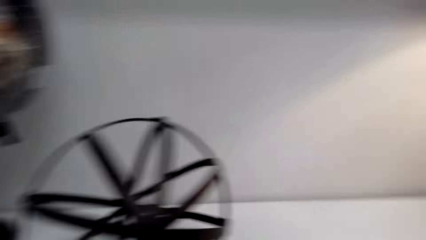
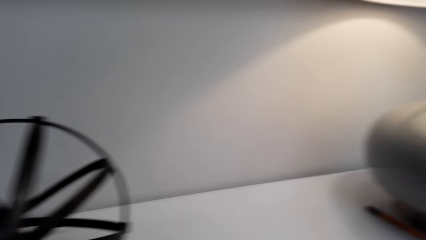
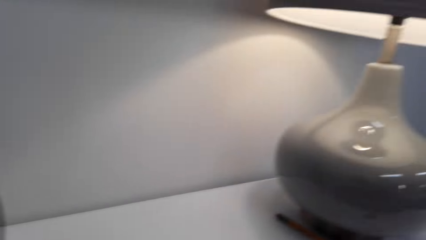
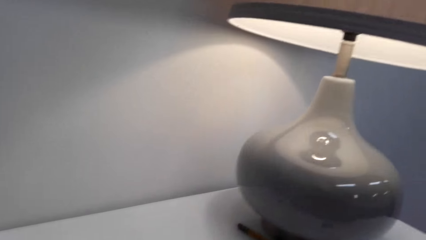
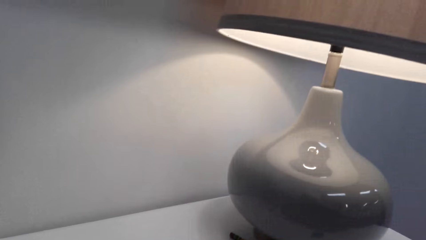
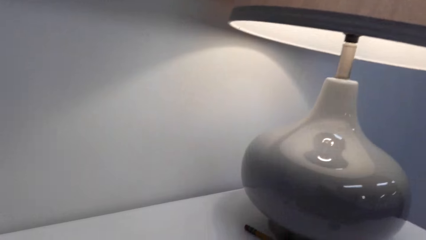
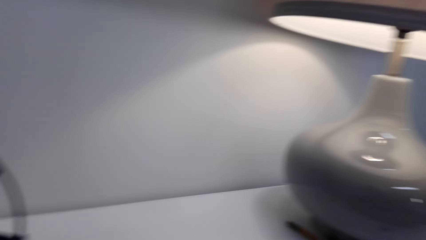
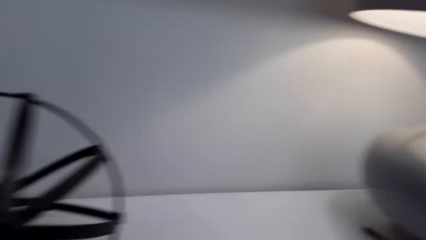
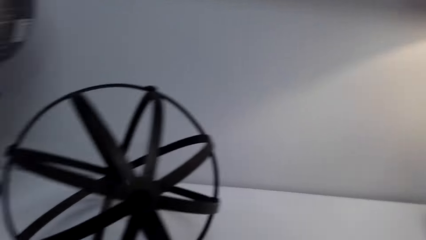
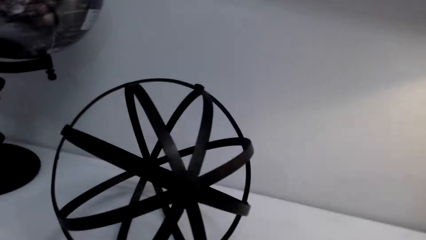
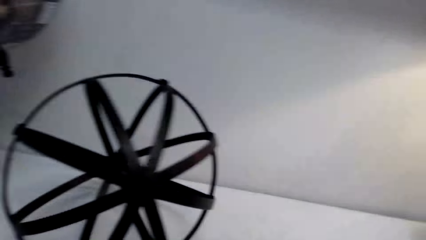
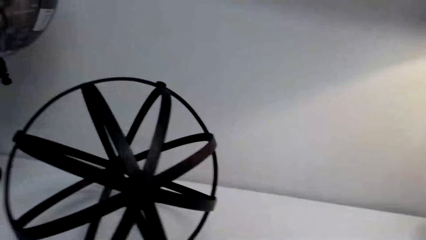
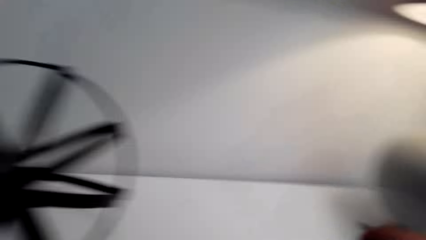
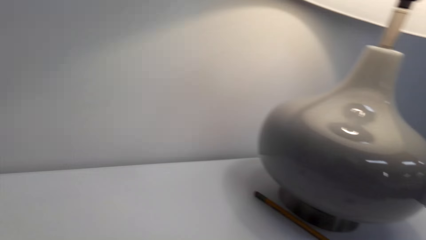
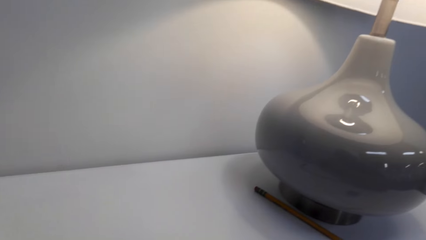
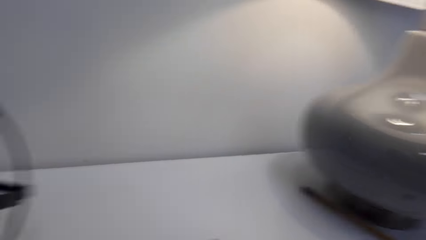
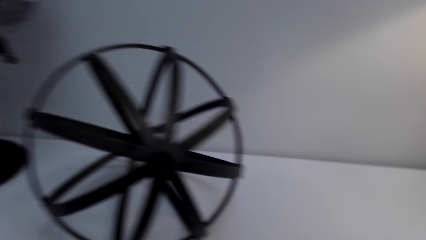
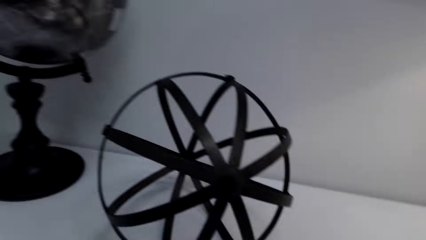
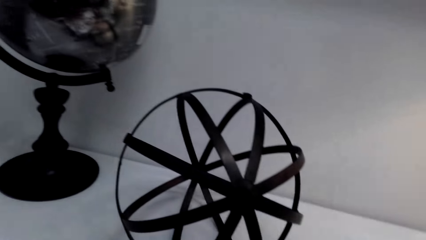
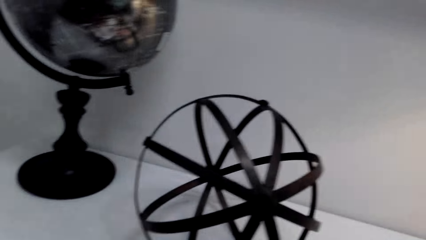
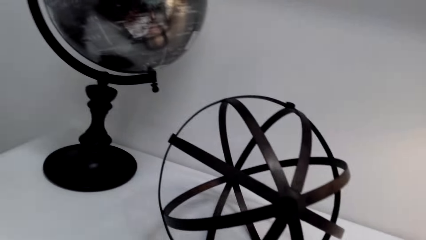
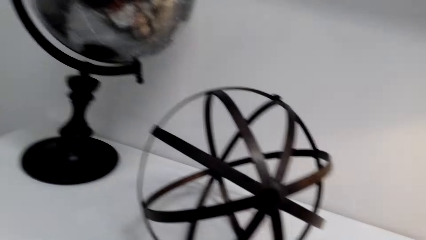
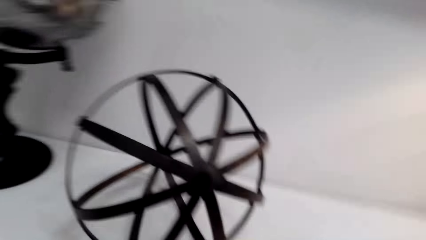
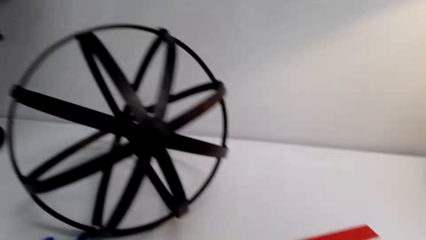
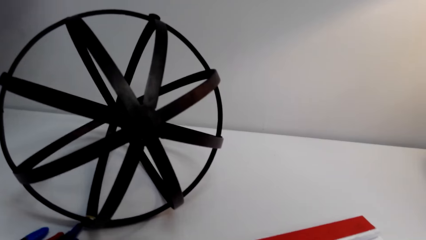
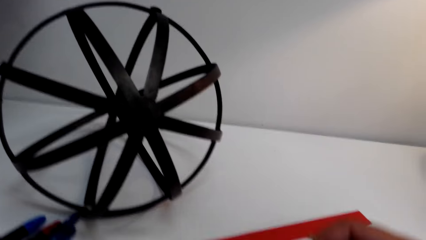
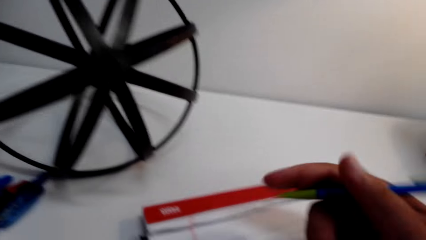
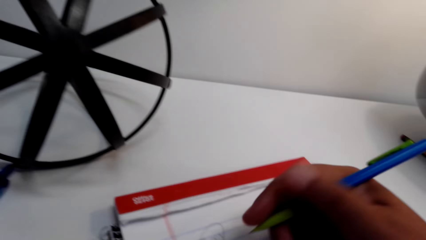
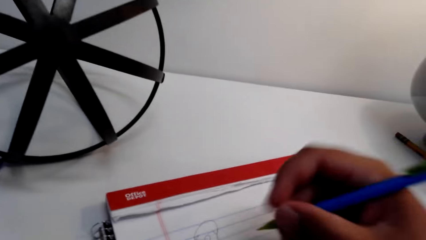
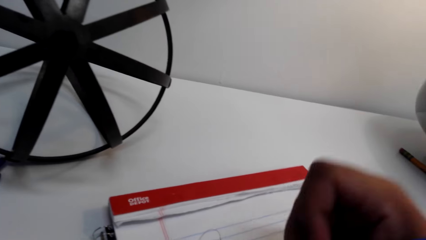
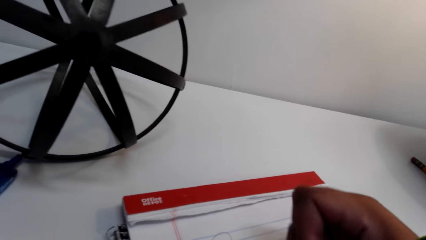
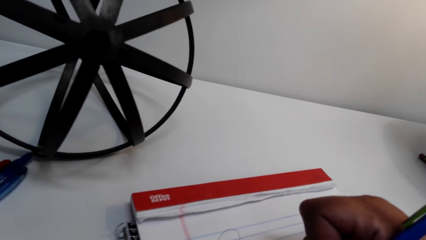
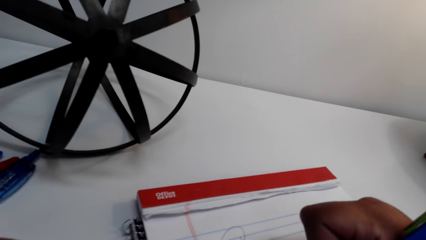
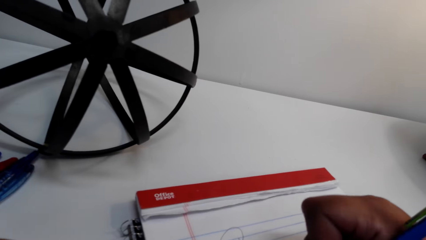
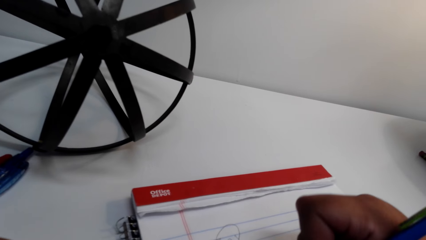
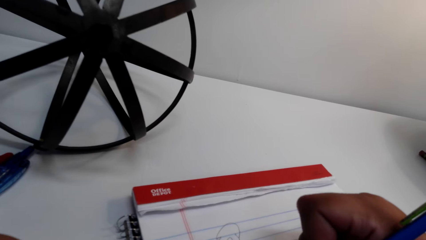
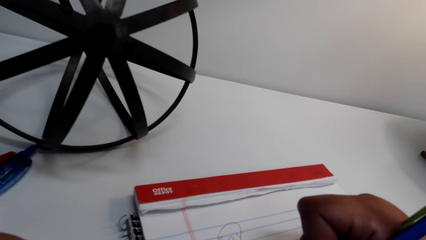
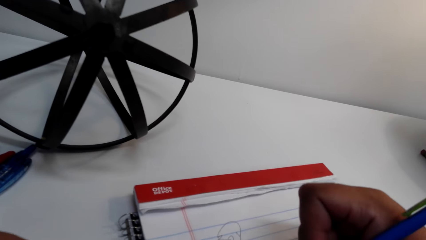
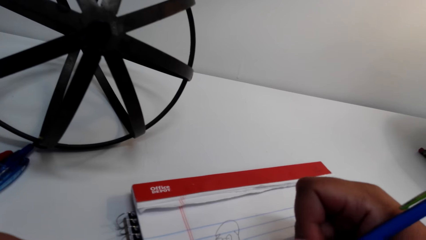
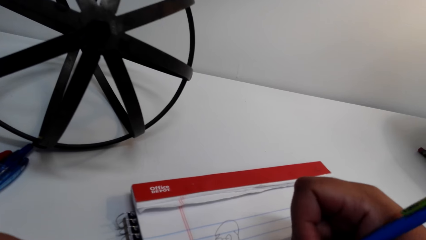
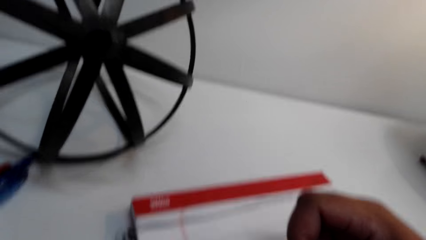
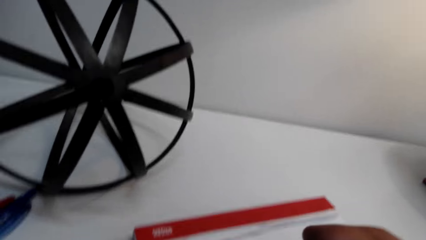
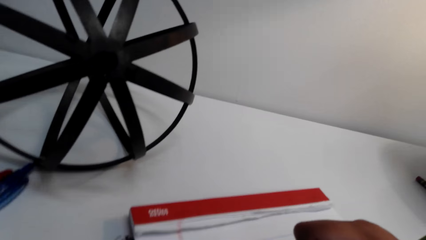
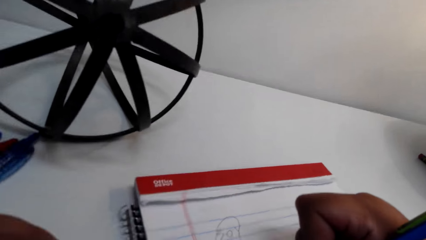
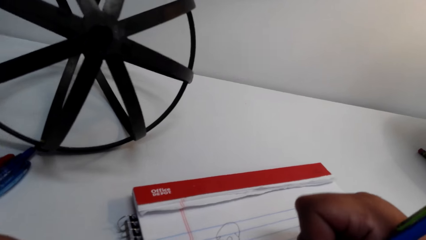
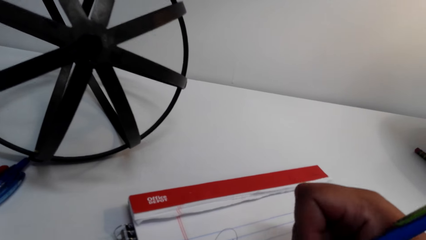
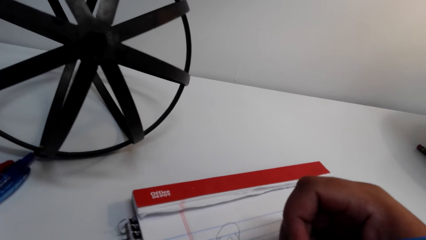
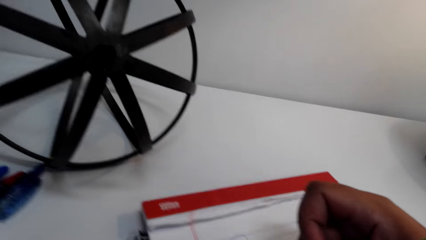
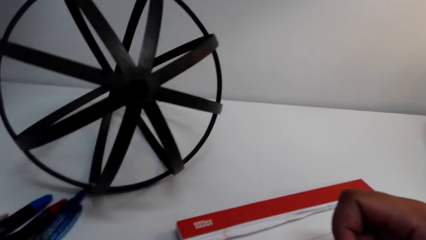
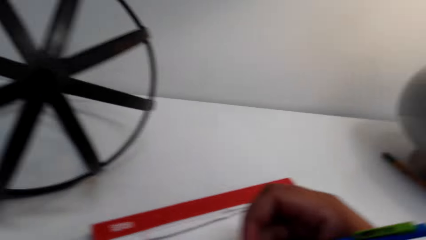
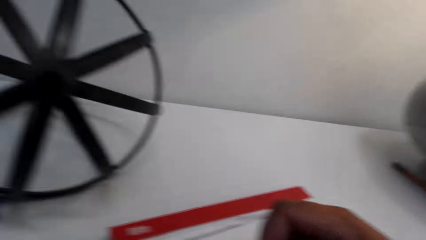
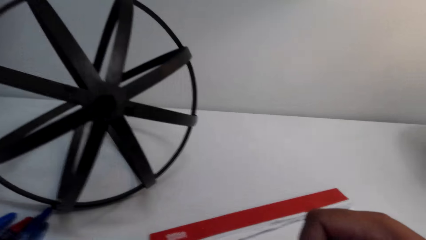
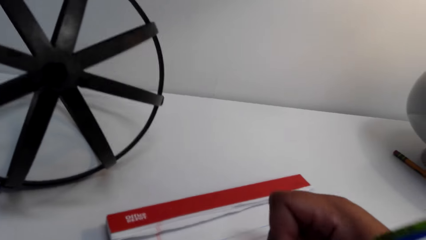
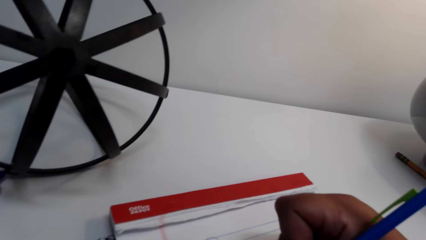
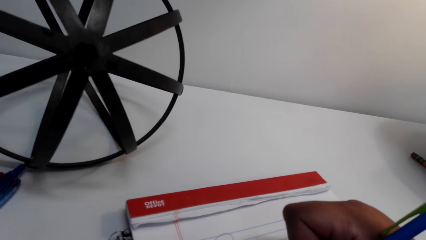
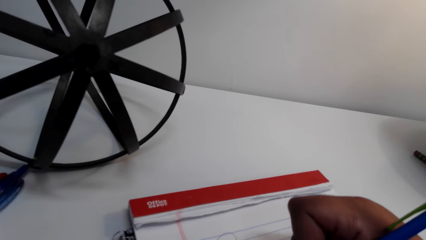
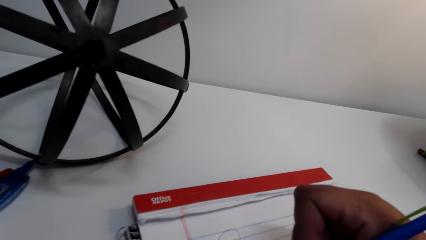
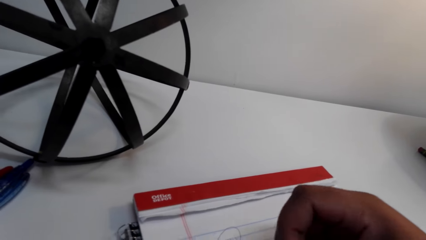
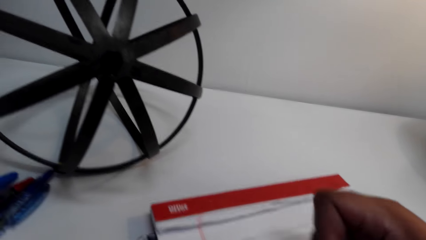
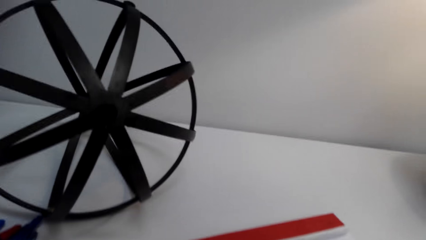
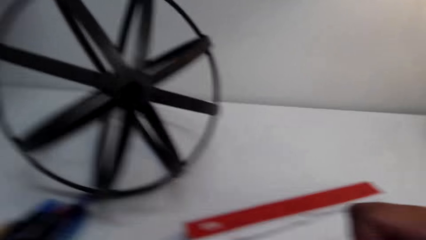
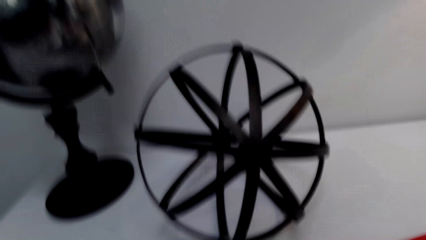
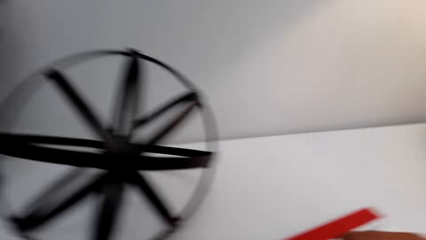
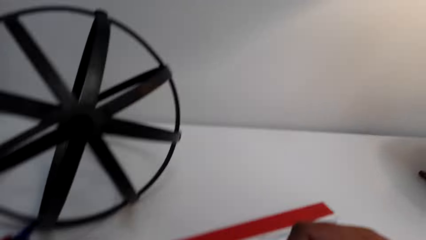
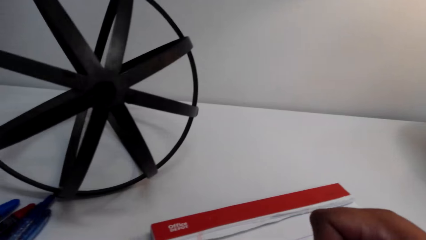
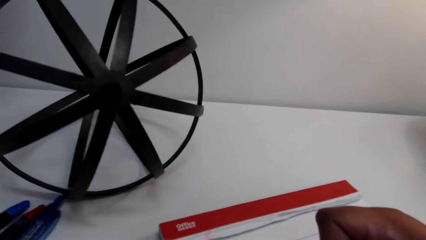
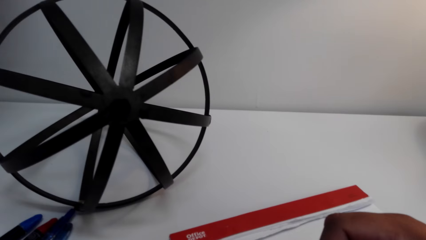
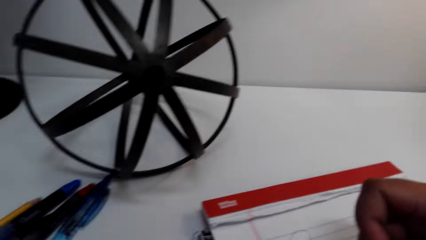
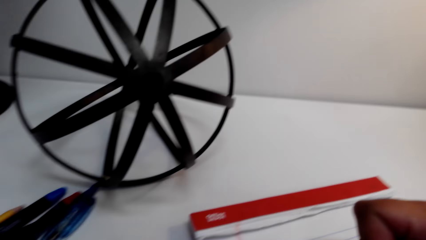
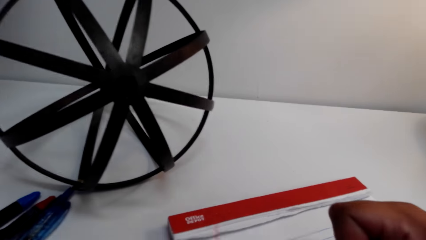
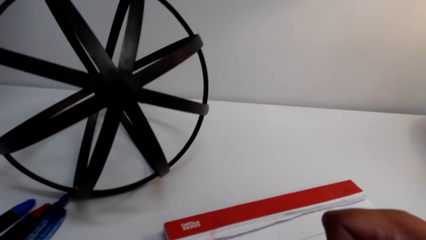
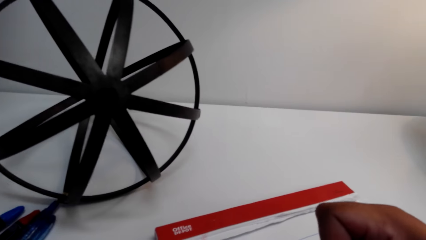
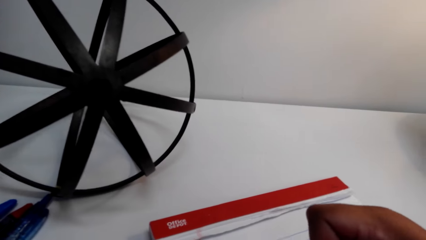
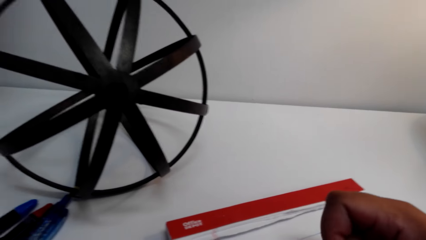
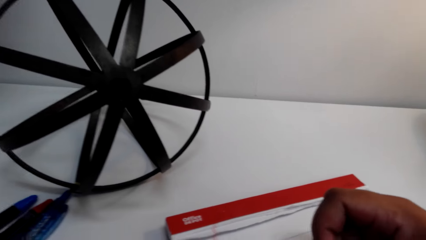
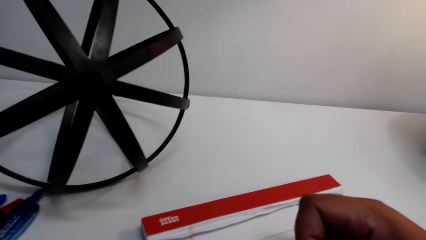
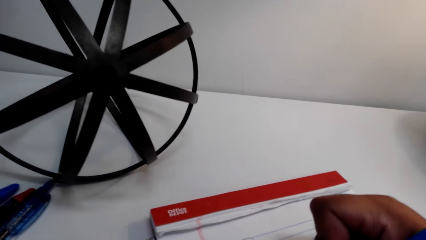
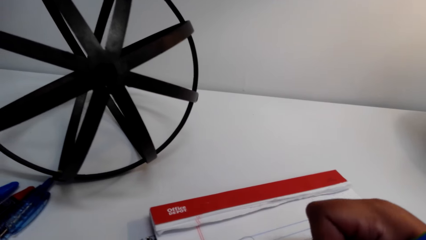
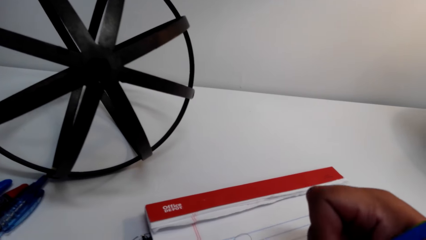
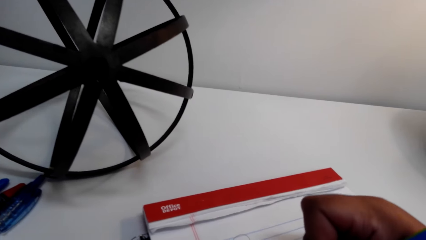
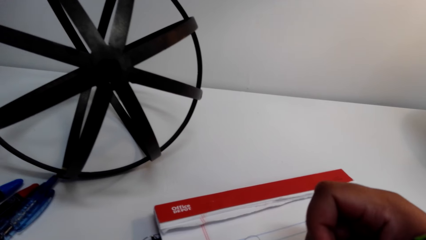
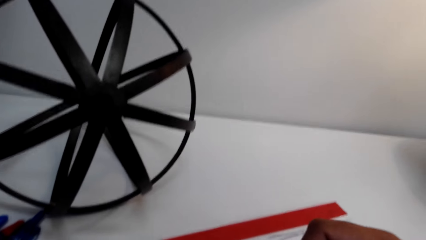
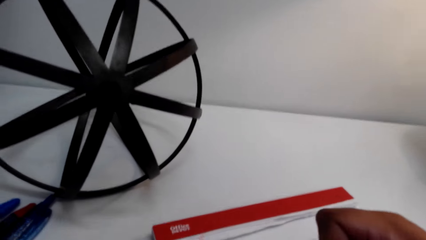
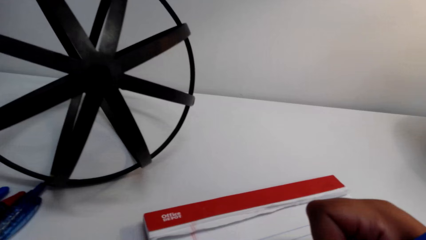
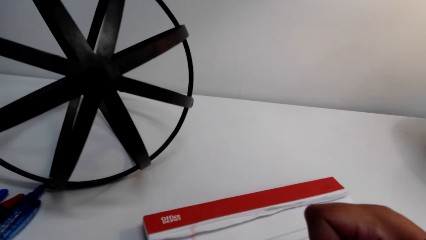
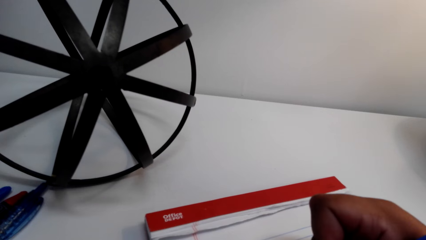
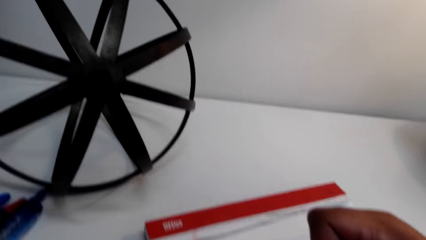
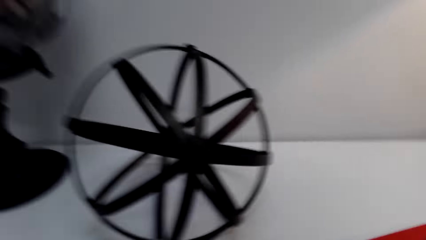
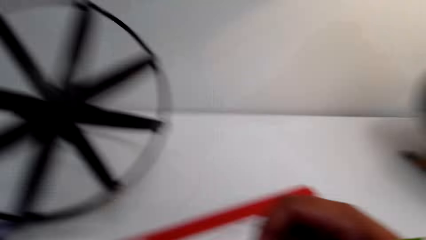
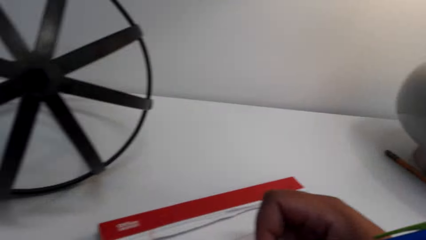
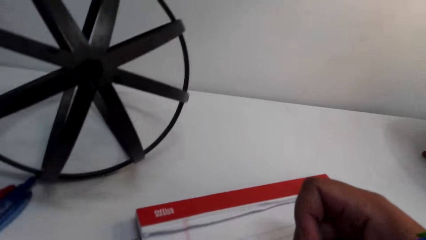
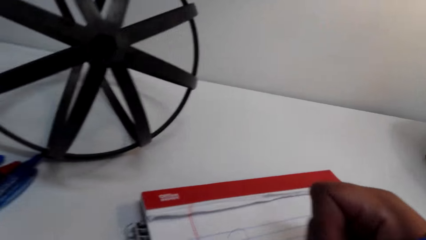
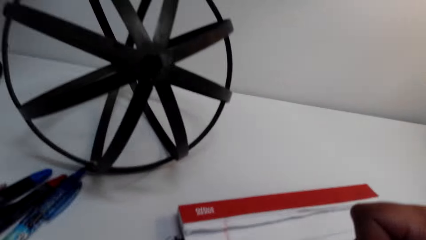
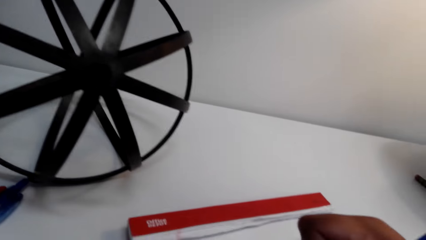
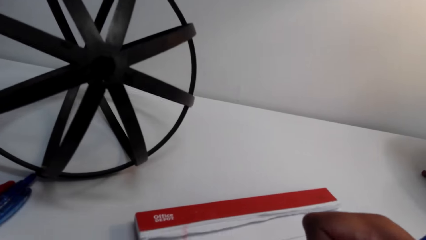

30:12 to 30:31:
The camera wearer draws on the exercise book.
